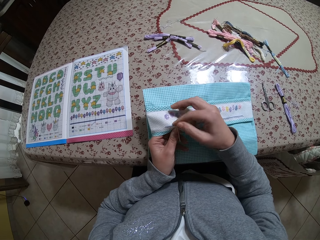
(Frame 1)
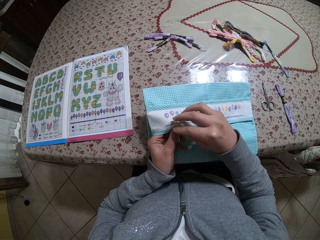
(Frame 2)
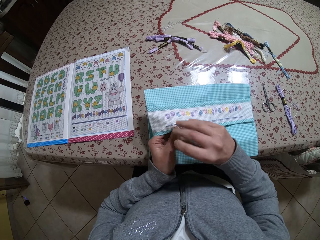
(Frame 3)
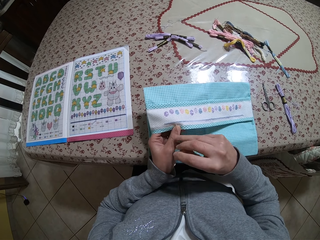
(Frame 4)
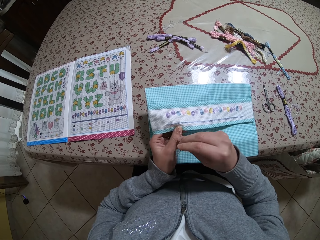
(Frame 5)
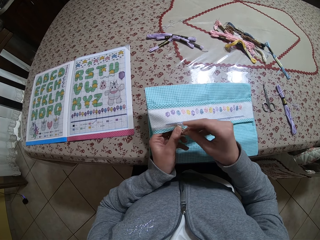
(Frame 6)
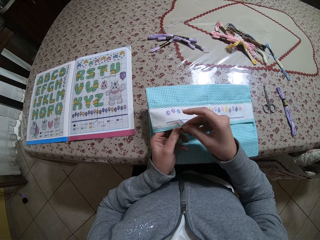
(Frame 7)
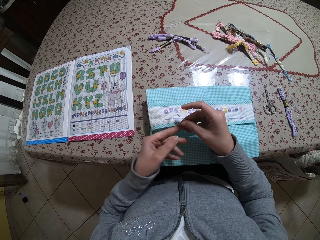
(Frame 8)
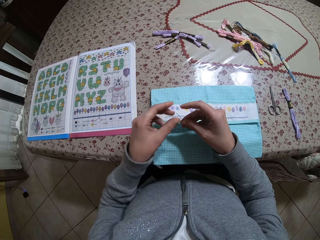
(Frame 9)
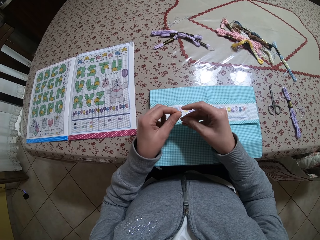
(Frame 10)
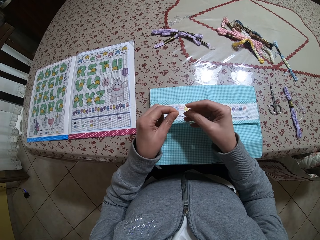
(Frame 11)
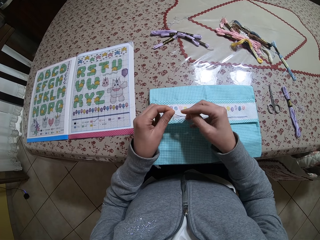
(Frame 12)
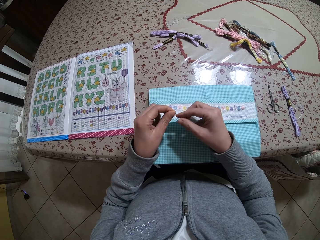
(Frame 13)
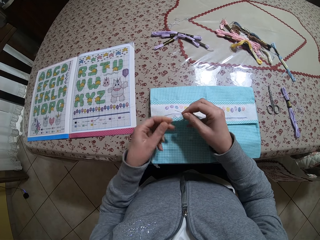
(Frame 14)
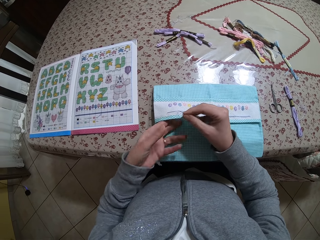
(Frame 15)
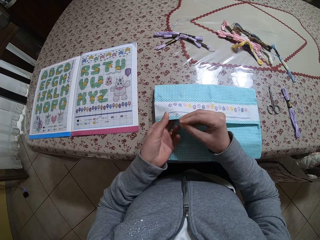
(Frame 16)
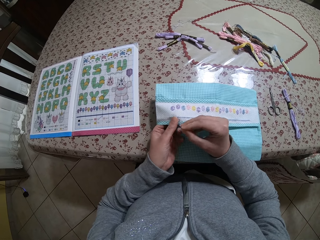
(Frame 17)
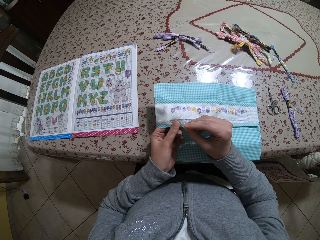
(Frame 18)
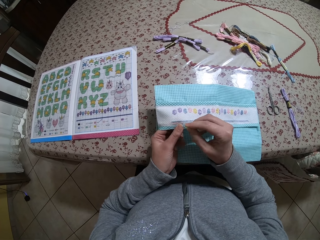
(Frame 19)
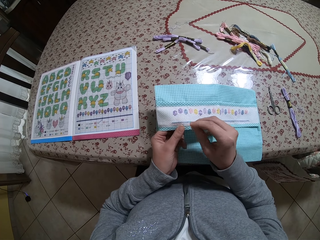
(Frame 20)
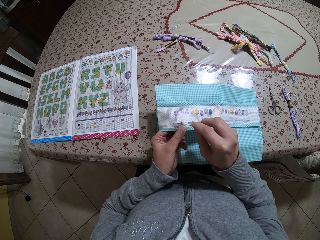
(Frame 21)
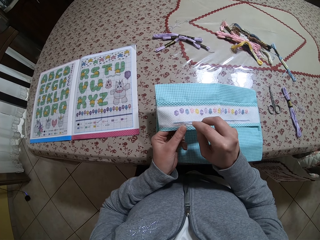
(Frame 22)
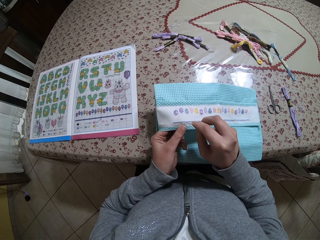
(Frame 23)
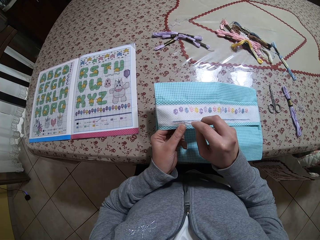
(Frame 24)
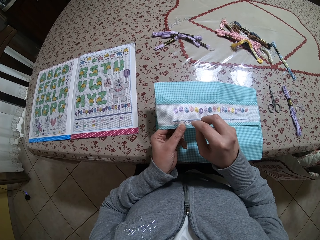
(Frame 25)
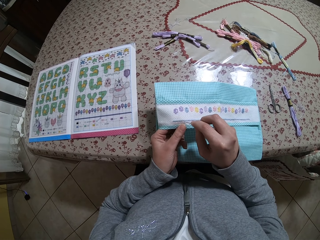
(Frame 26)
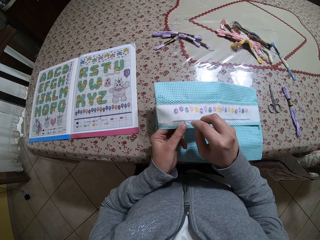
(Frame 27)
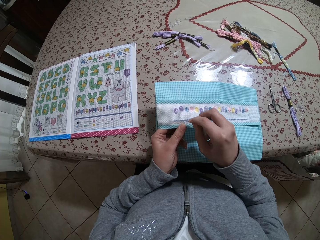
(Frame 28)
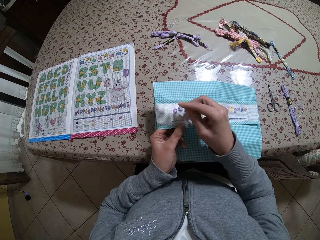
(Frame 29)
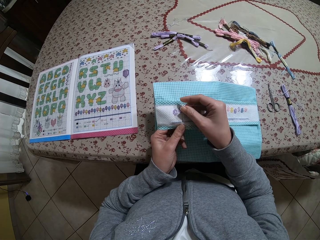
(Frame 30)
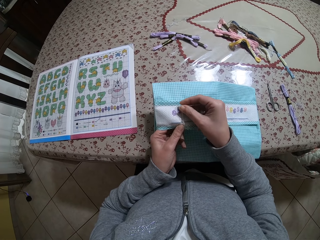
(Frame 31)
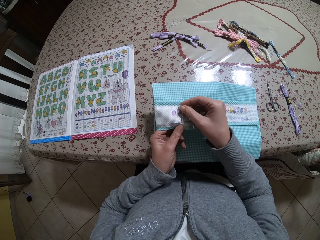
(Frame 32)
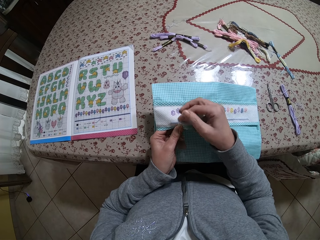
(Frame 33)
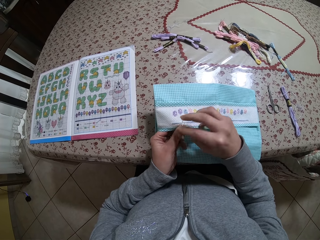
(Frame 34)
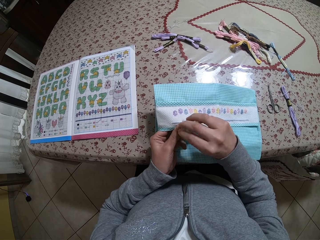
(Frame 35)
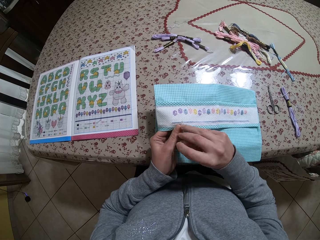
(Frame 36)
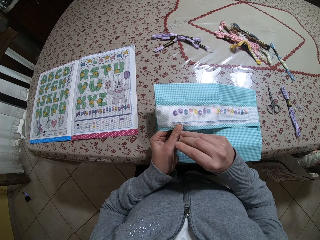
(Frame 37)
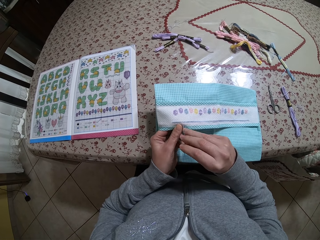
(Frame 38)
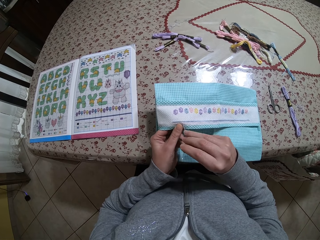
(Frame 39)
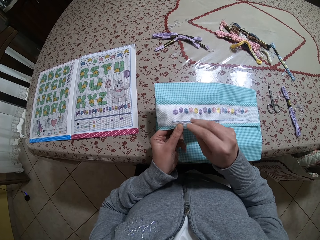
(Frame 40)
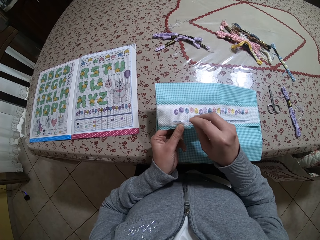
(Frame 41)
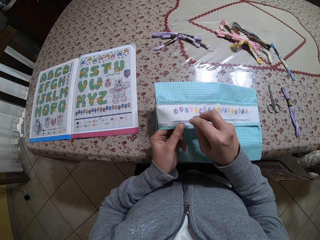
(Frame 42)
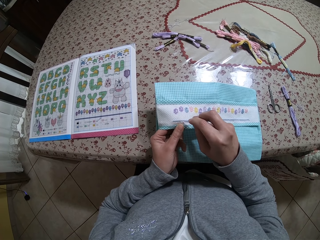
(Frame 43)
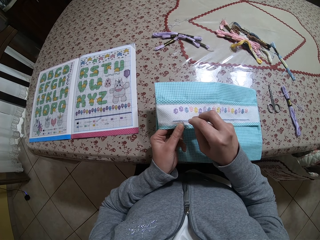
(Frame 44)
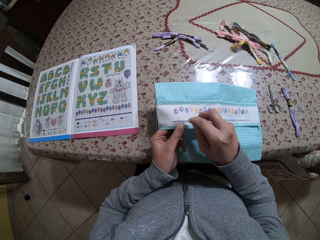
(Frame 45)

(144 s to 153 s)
The camera wearer lifts a hand up. They hold the thread. They hold the cloth. They move a hand. They lift the cloth. They sew the cloth.

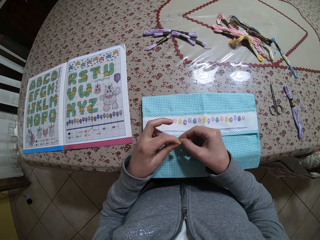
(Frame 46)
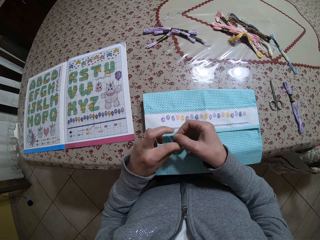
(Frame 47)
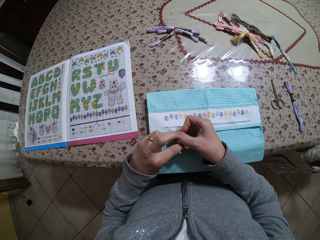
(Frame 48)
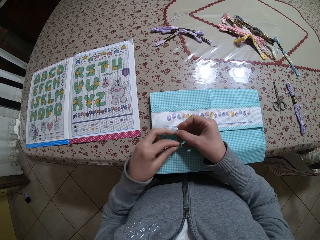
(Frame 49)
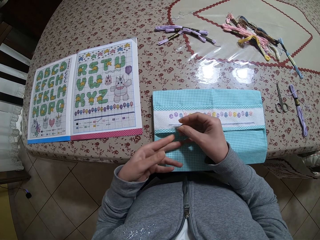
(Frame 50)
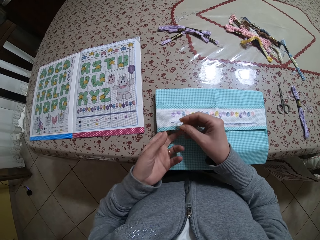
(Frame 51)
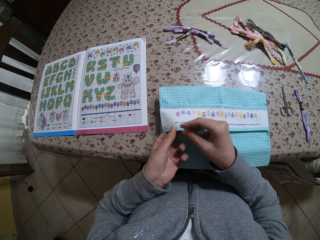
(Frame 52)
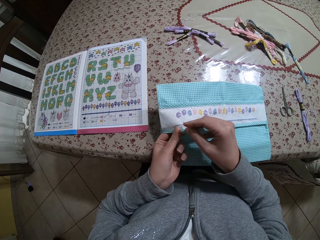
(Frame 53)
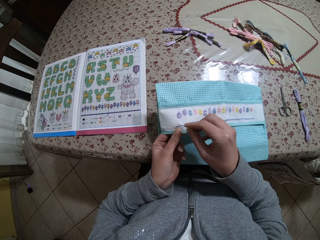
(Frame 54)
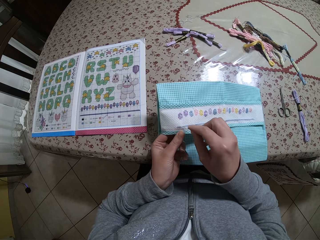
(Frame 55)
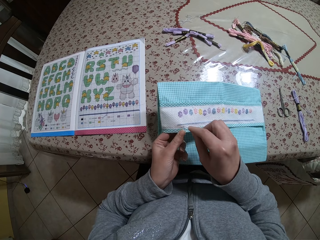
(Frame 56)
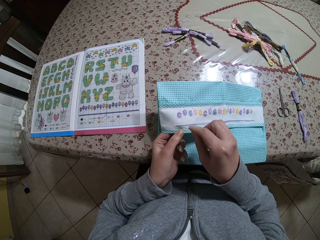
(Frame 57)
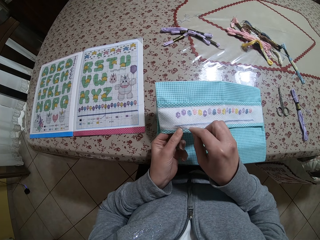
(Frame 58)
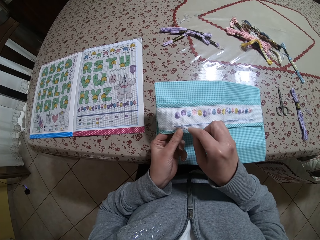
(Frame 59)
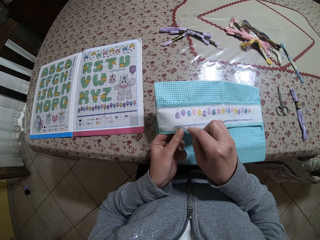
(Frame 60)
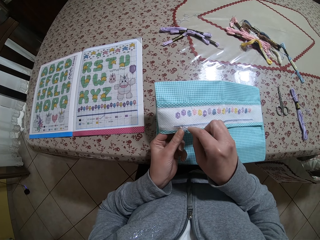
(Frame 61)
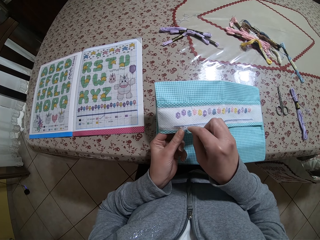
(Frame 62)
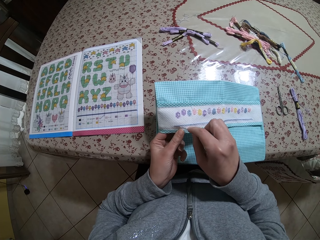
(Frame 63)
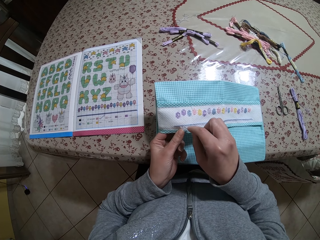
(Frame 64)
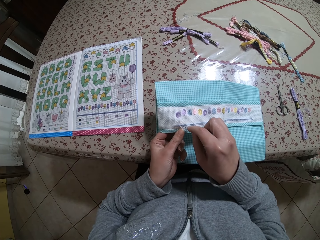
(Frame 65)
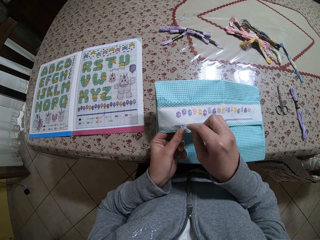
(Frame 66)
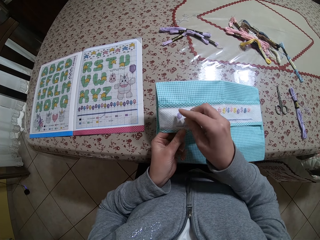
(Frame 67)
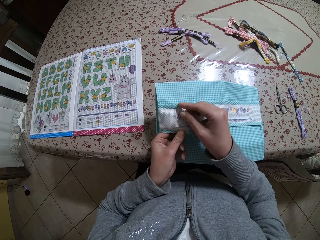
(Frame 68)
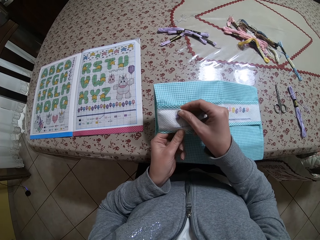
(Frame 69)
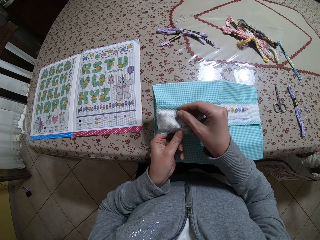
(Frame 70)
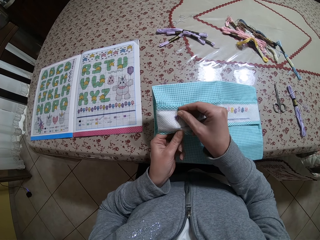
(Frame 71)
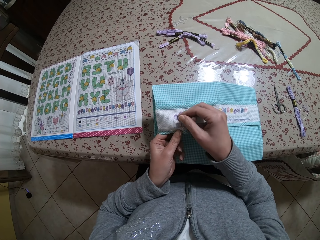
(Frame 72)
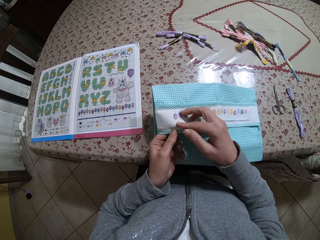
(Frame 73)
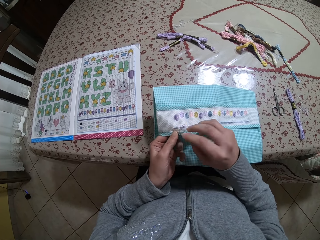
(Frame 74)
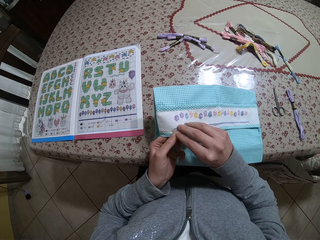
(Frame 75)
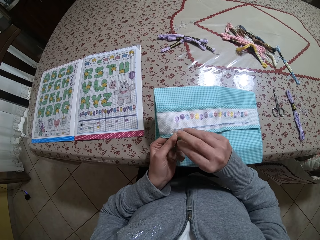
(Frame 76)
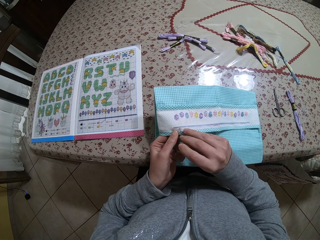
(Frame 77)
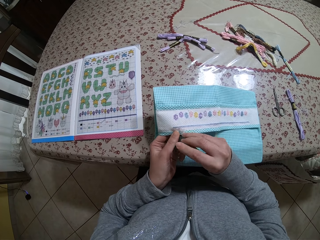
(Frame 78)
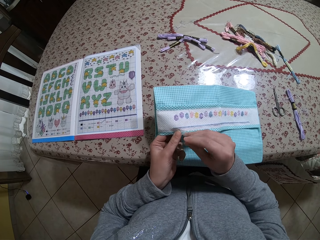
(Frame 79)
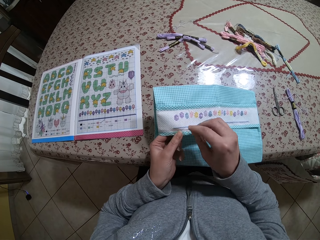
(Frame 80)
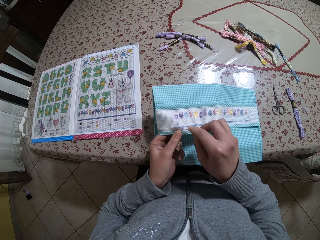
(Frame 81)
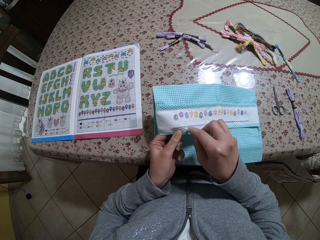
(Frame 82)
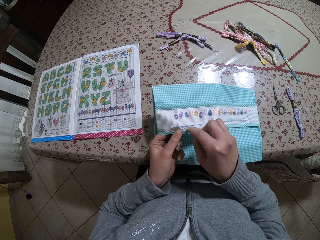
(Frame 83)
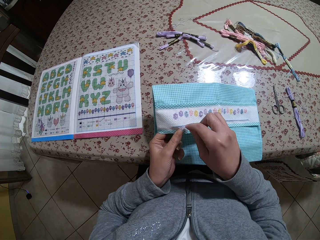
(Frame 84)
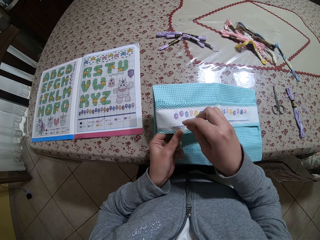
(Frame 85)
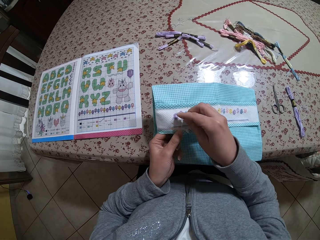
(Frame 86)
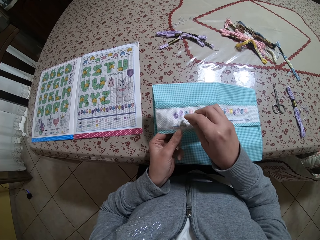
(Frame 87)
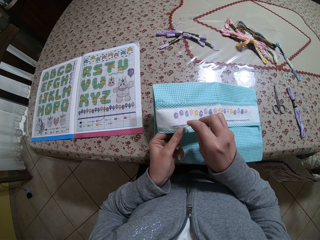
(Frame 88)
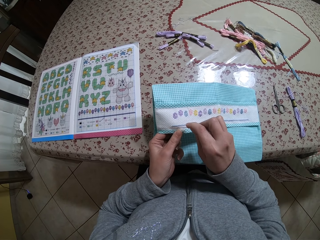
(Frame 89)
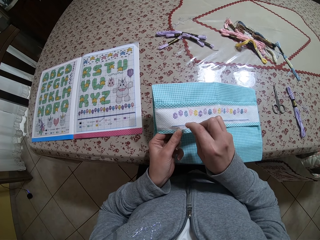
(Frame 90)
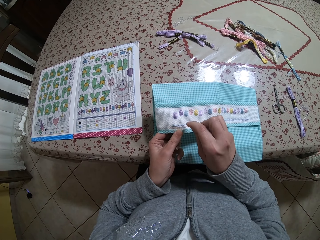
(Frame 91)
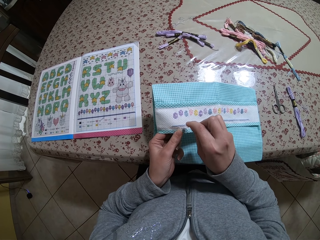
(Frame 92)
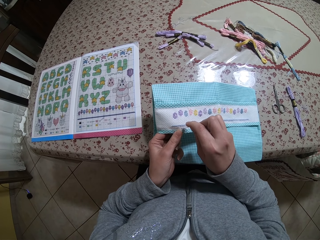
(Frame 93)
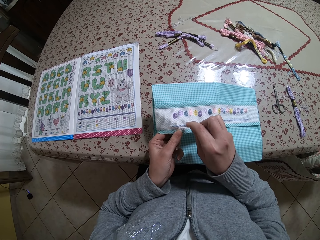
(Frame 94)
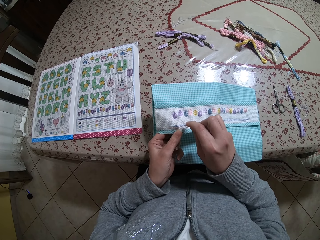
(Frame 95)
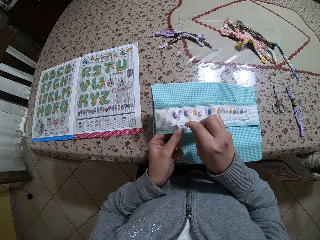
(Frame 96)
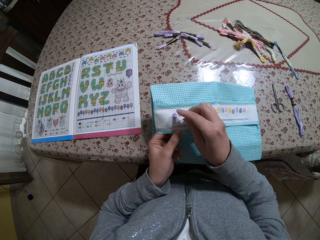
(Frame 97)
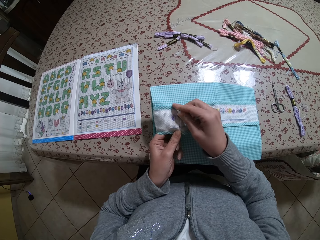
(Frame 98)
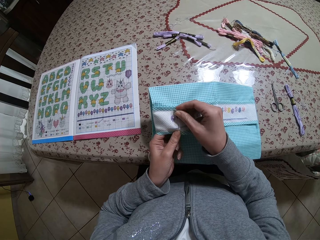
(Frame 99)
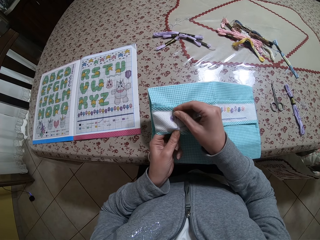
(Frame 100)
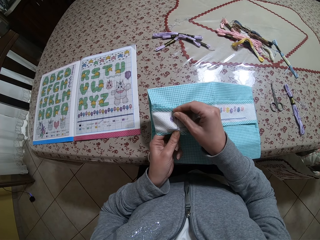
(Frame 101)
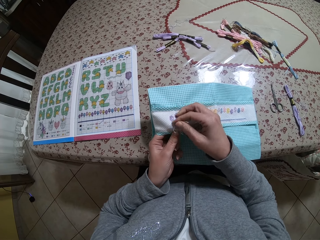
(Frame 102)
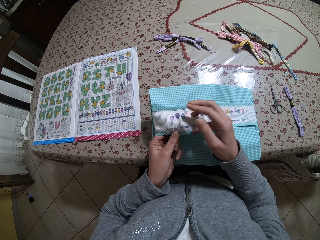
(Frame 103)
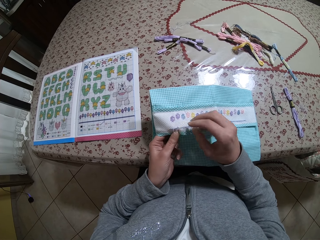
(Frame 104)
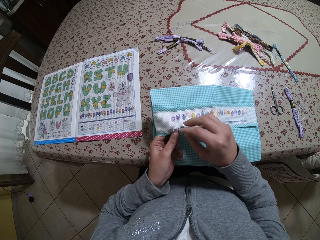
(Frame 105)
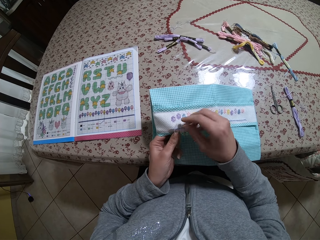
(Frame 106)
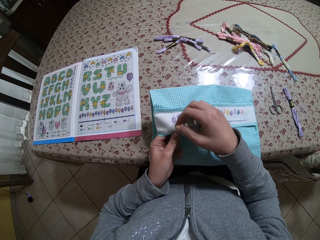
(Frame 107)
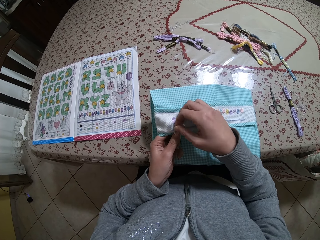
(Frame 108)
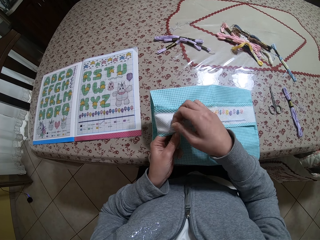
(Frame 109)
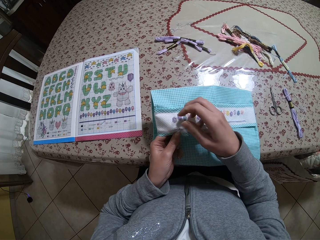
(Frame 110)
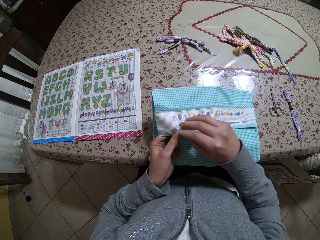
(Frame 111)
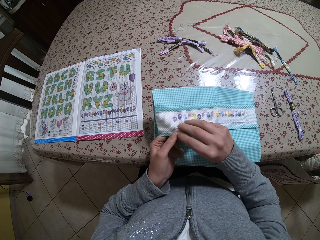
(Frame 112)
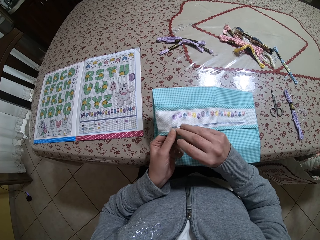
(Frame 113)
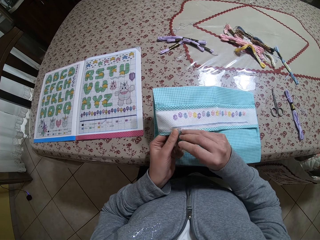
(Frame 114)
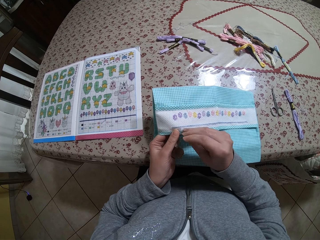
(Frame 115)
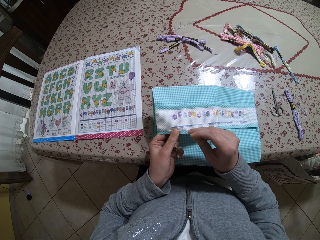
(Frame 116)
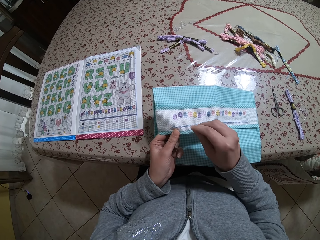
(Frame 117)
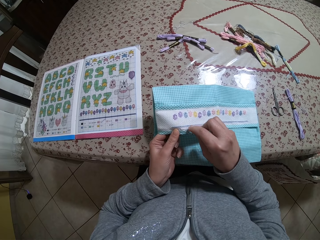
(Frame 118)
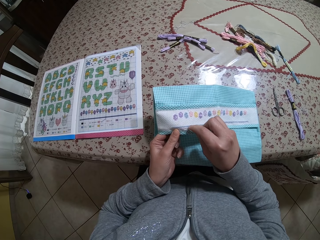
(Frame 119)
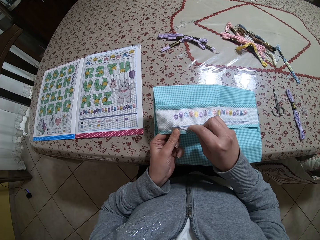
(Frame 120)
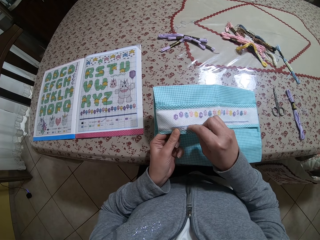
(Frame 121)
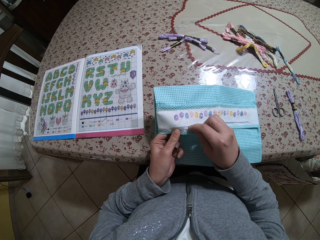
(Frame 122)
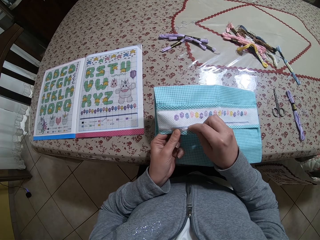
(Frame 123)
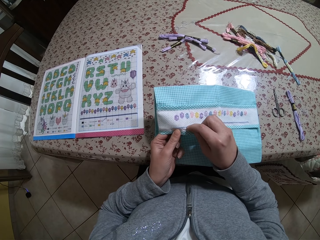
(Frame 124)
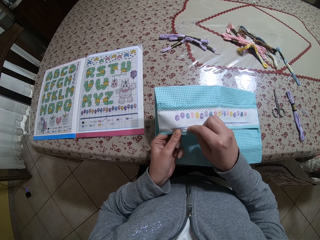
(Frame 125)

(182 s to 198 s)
The camera wearer pulls up the thread. She lifts the cloth up. She holds the cloth. She adjusts the napkin on the table with her left hand. She sews the napkin with the needle and the thread in her right hand.
